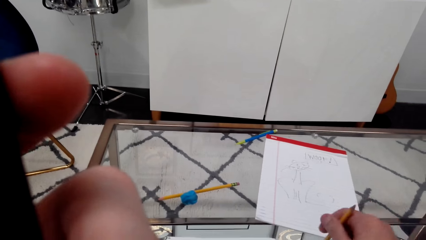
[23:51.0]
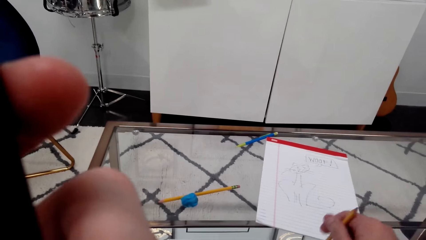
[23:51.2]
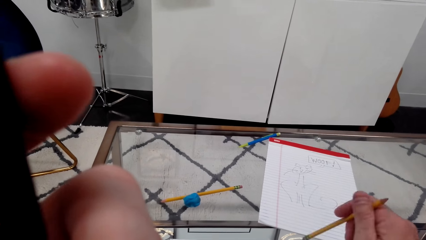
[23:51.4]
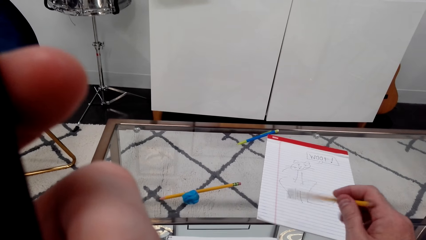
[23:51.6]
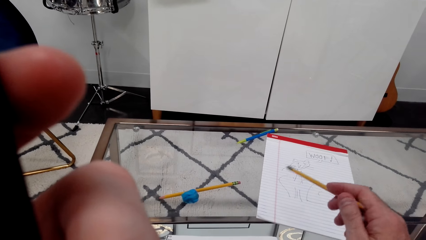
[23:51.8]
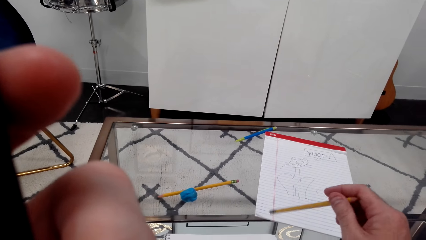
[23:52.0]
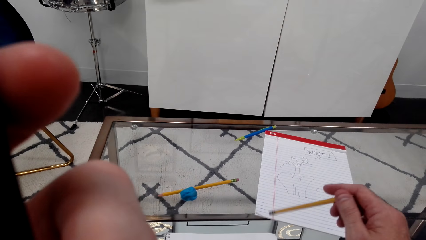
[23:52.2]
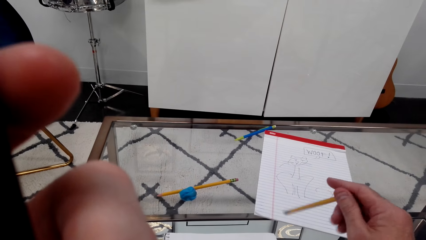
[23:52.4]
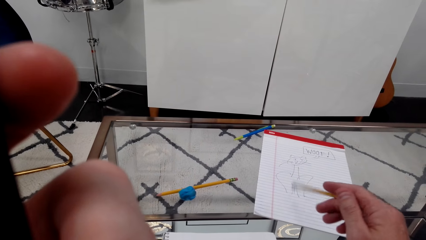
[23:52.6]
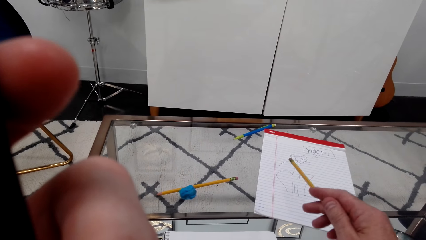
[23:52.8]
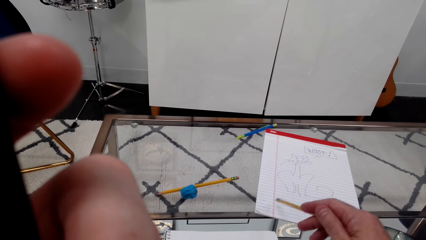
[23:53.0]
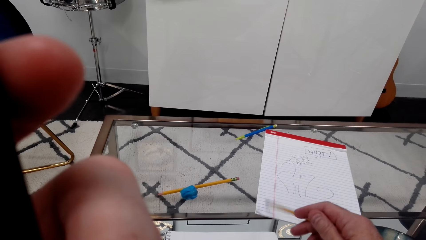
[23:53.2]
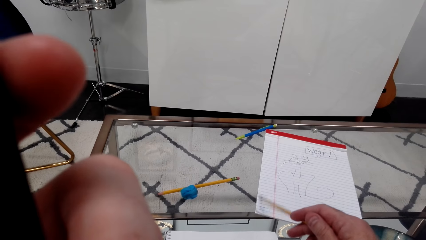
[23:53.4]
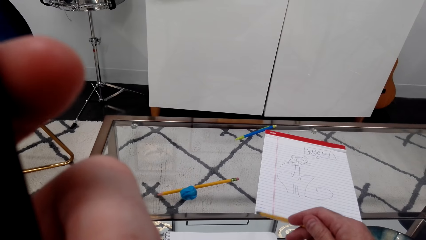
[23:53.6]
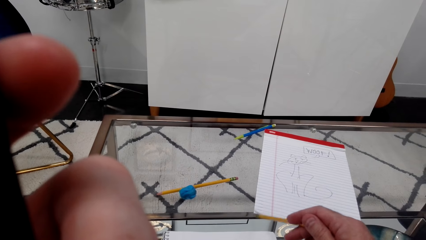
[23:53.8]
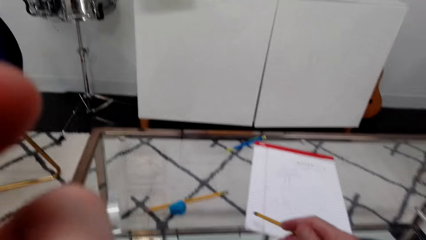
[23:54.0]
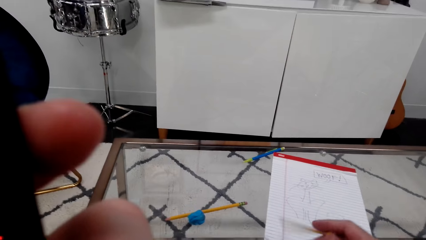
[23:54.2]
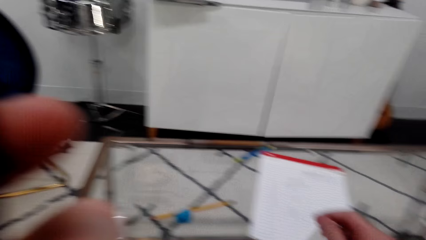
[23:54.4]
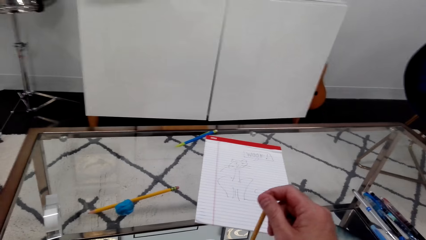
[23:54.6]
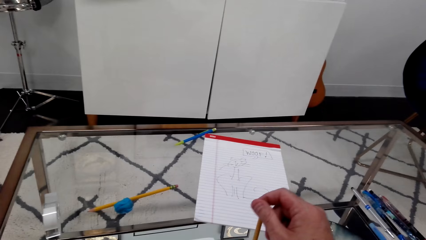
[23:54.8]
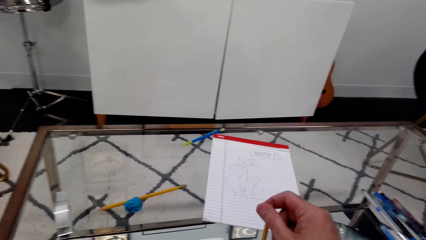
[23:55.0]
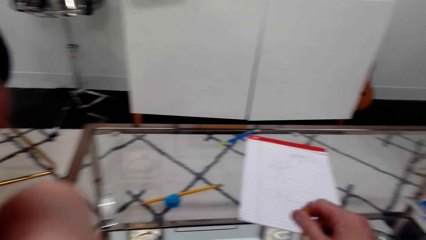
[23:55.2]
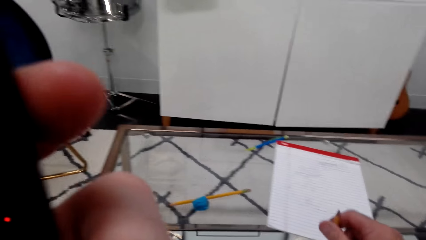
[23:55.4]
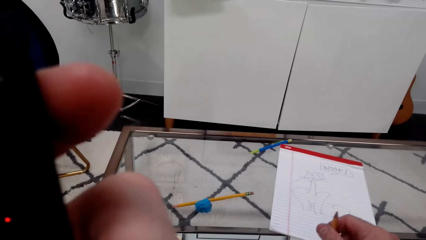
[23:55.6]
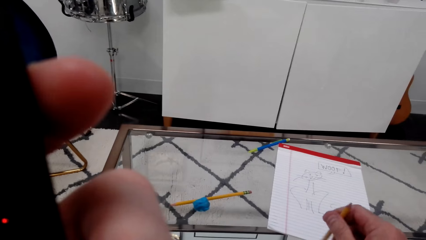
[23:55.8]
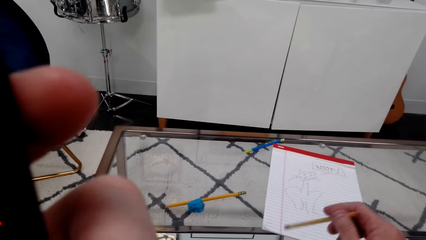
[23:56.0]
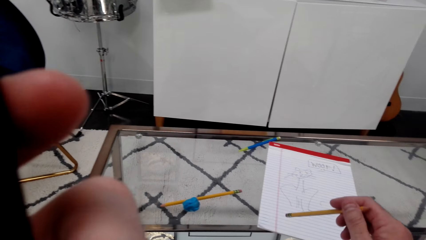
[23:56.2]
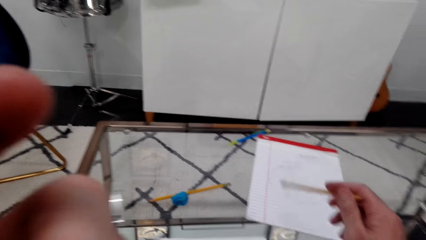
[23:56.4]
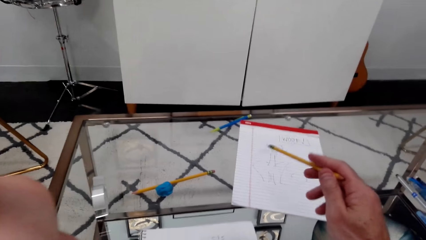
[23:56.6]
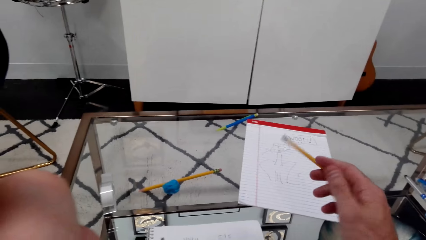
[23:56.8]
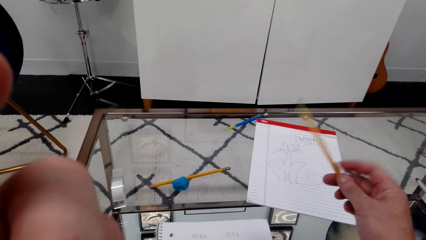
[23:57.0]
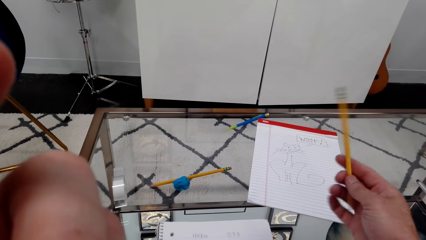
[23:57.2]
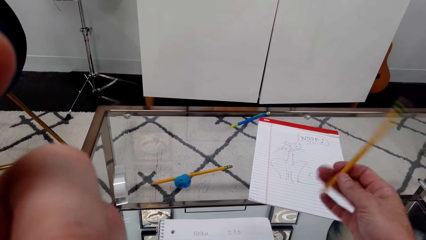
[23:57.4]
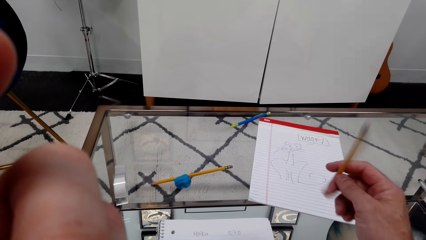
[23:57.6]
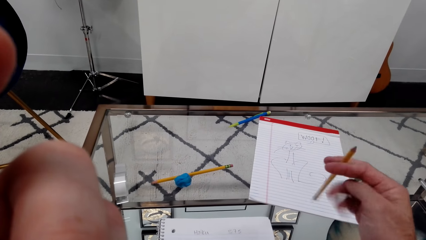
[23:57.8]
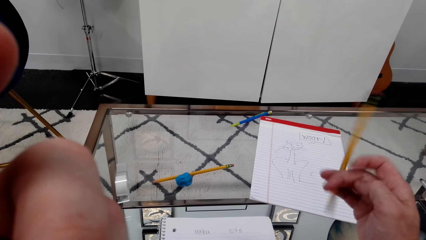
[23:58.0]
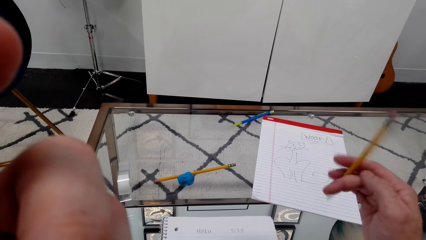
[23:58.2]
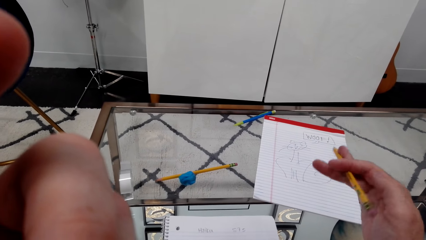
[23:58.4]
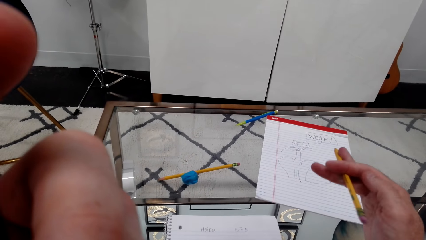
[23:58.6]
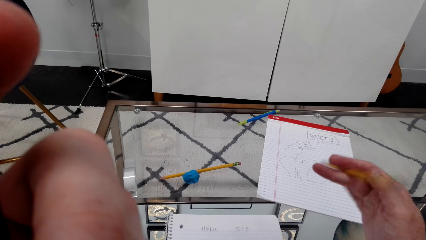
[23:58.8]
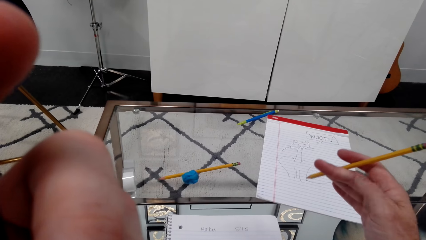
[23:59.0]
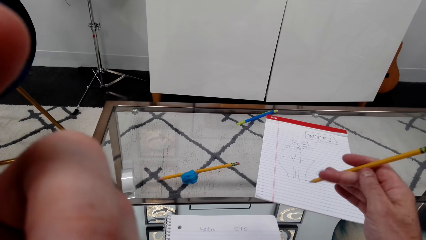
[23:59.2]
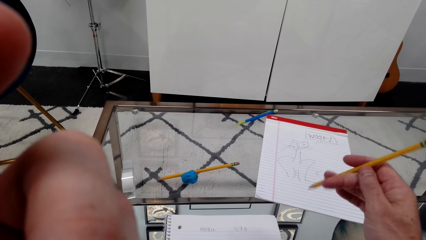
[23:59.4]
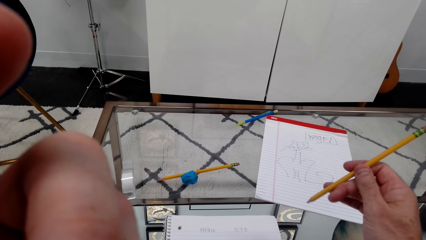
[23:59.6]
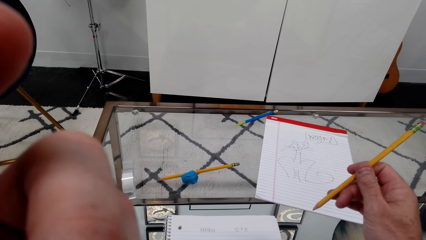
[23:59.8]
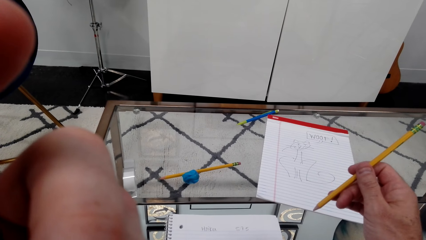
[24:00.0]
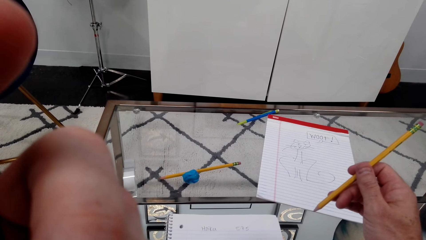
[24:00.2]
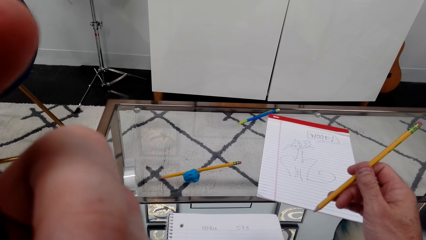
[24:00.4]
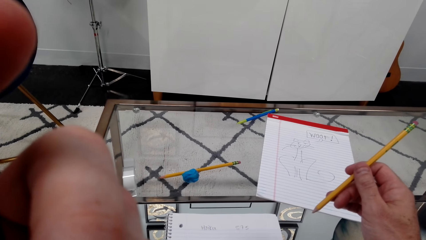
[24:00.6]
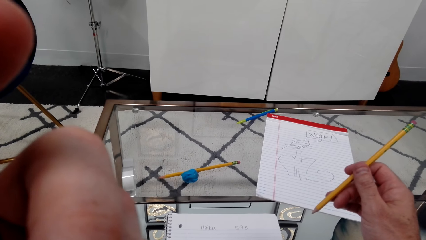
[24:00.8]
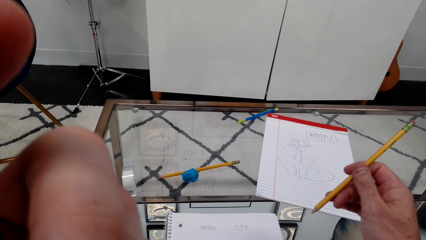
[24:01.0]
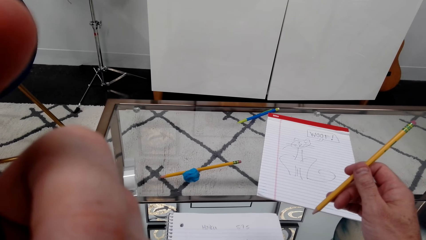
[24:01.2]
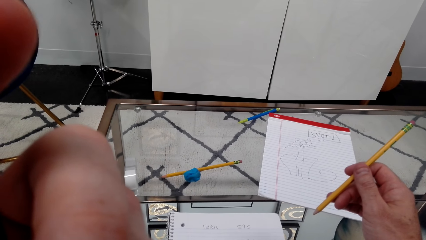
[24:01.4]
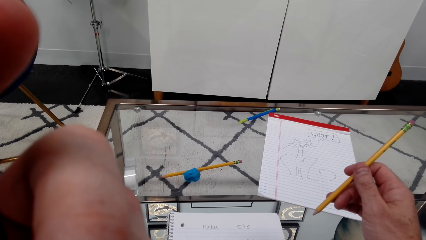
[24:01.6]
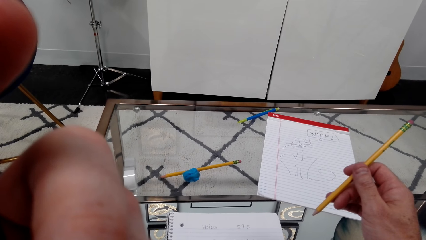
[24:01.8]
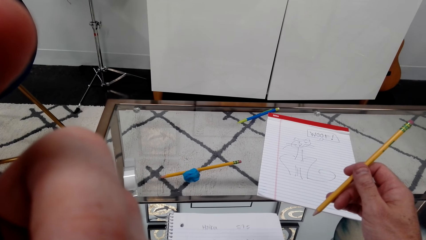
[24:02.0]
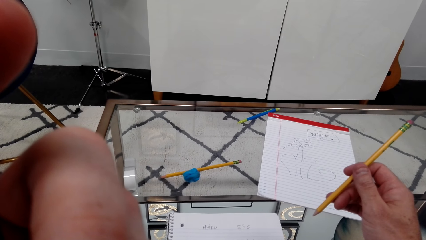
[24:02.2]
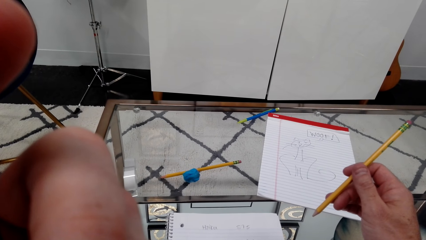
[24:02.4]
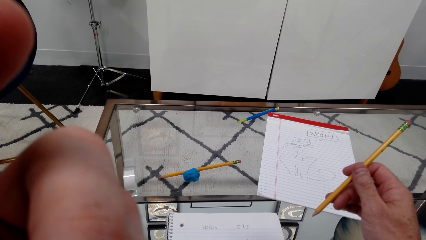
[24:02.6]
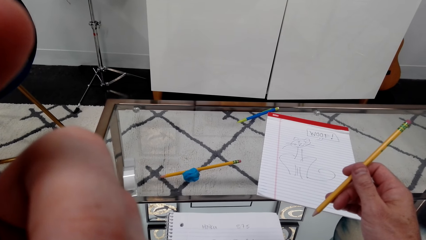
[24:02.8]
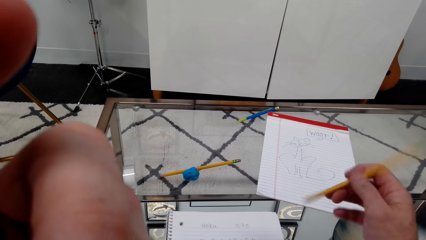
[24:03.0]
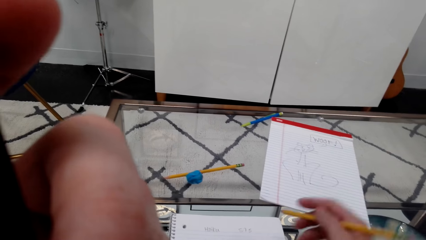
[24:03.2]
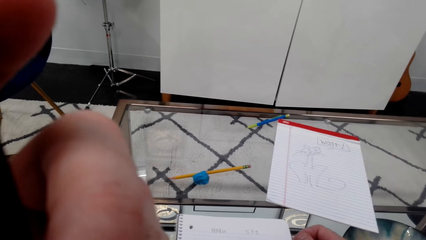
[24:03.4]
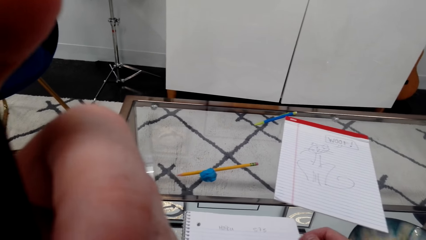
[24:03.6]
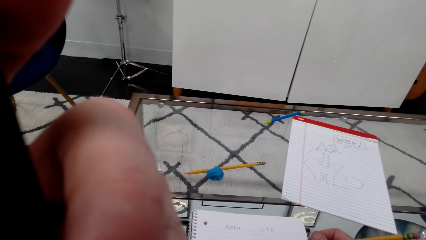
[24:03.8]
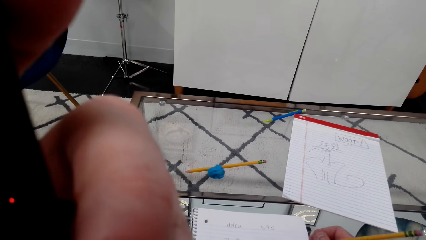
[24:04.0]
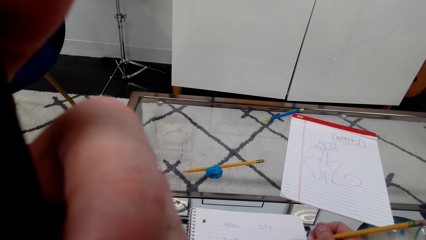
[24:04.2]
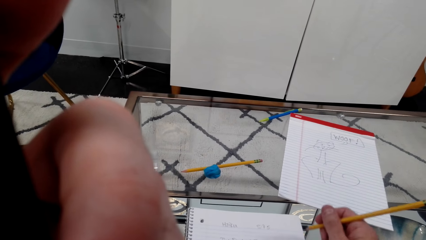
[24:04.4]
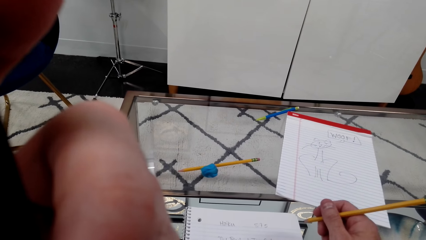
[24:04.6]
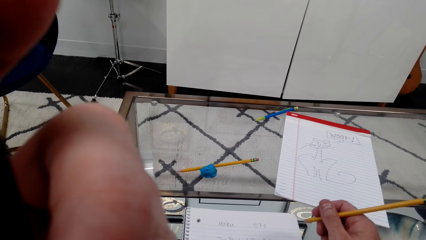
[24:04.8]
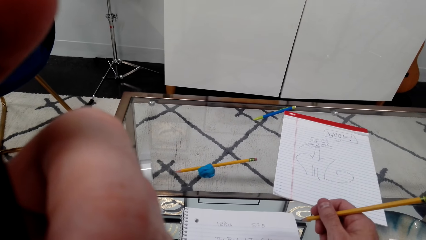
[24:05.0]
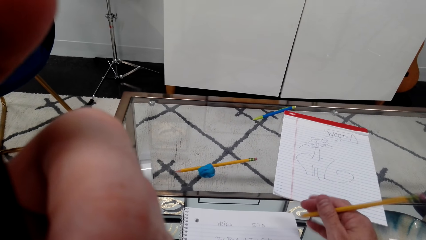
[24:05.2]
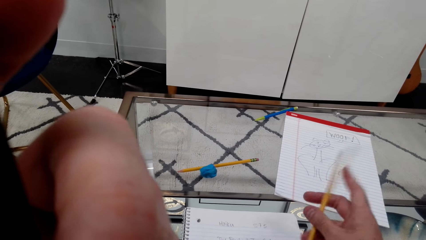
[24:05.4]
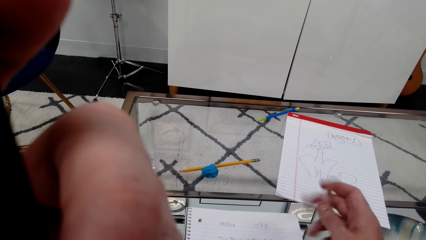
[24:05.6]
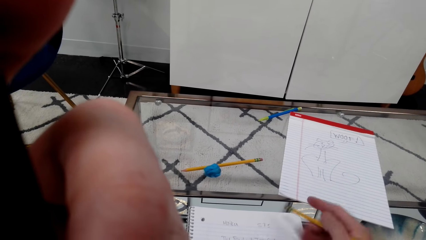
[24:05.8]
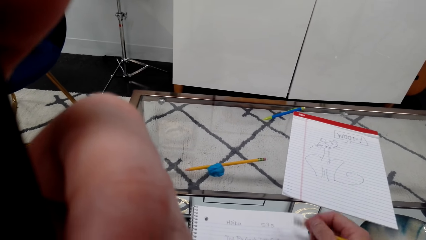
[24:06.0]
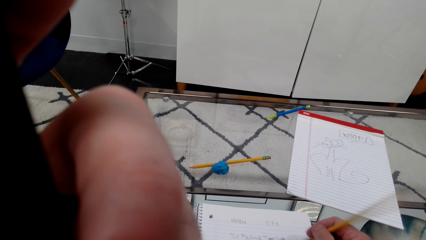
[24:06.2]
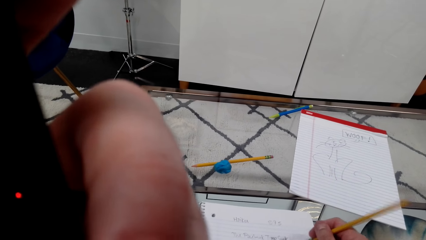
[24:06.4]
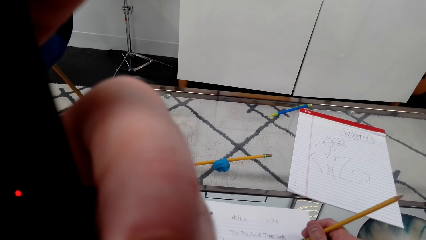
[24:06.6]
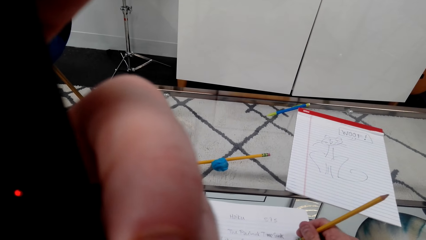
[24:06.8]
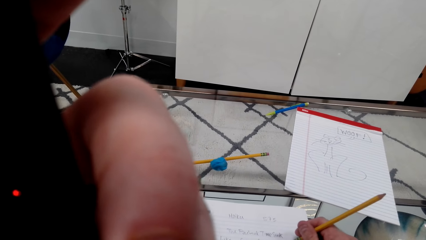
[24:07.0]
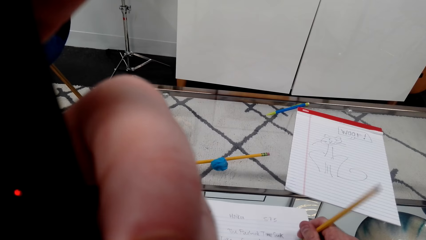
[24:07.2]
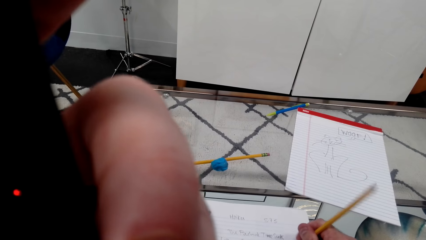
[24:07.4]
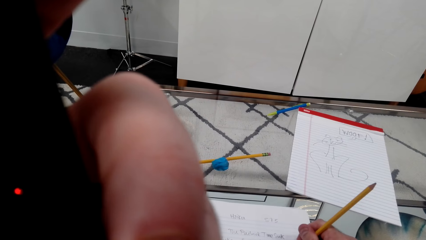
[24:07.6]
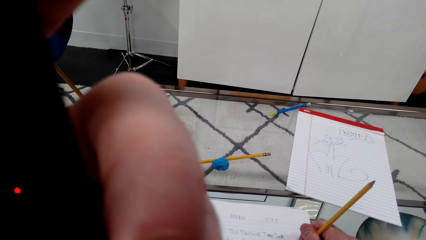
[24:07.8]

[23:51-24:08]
The camera wearer taps the pencil on the book. They tap the pencil on the book again. They move the pencil. They rotate the pencil by hand.
